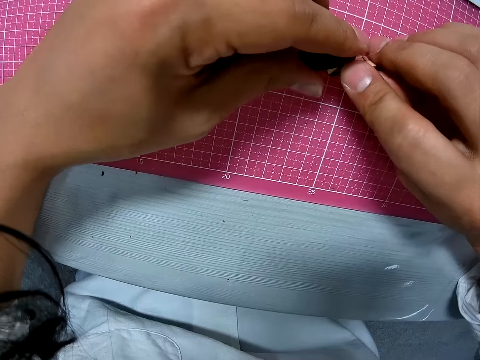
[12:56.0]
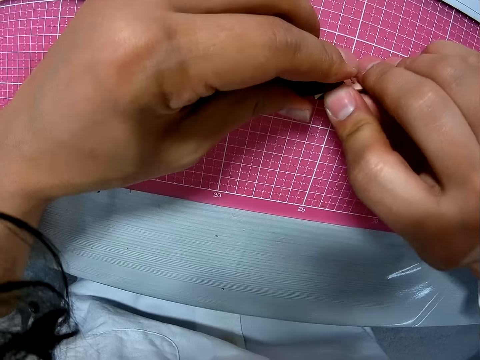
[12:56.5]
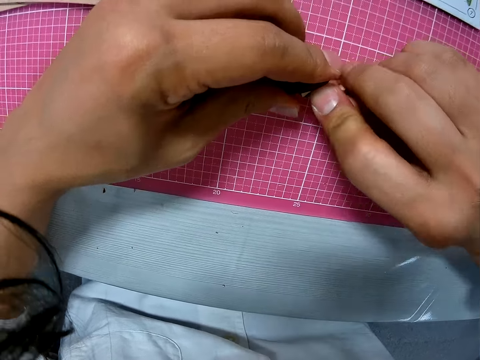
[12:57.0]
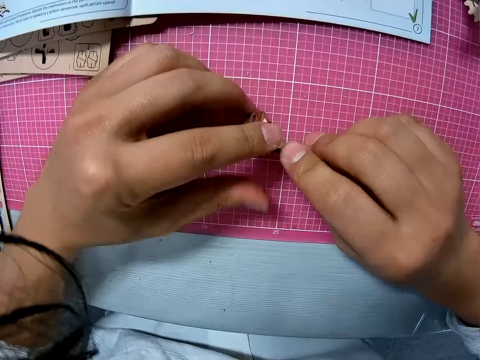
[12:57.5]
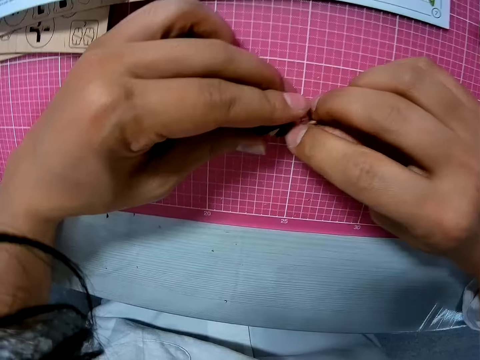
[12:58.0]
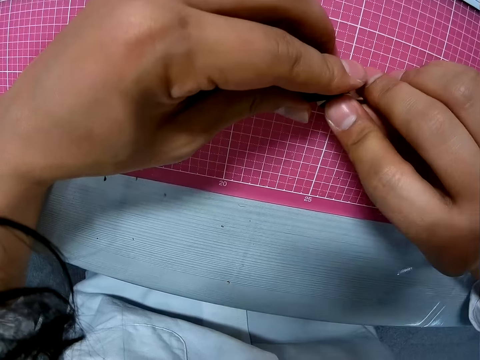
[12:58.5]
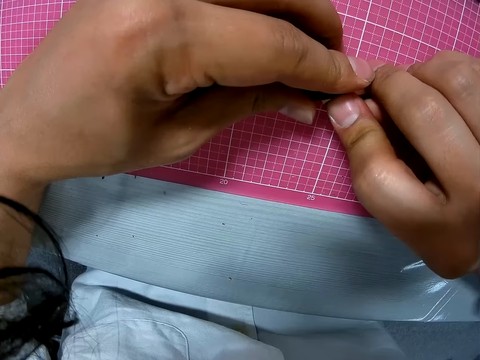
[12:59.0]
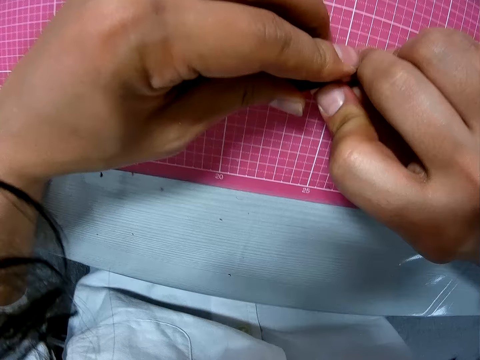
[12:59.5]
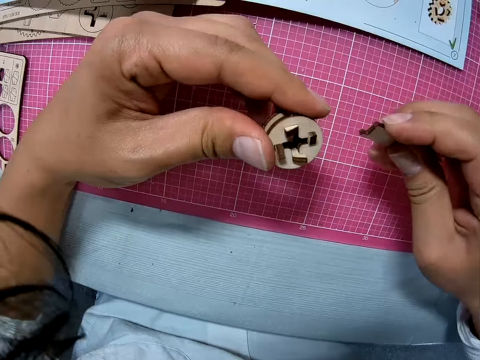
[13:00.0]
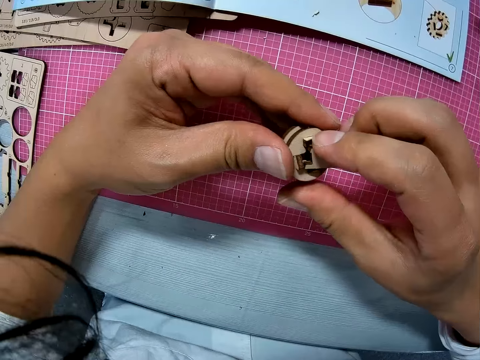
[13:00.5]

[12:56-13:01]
The camera wearer works on the piece with the craft straightener.

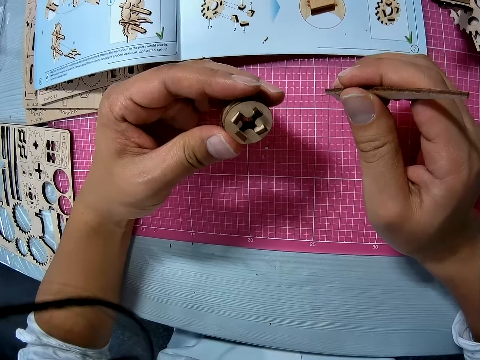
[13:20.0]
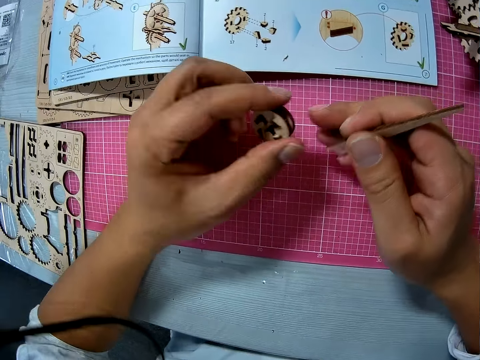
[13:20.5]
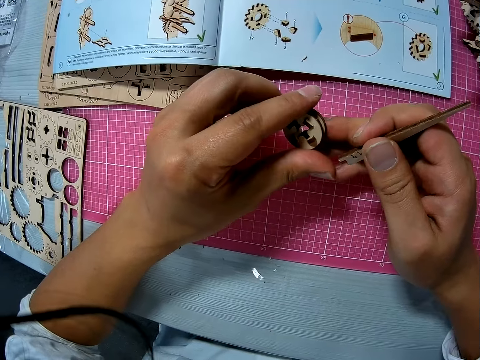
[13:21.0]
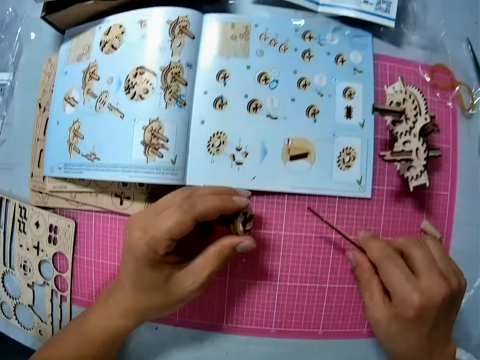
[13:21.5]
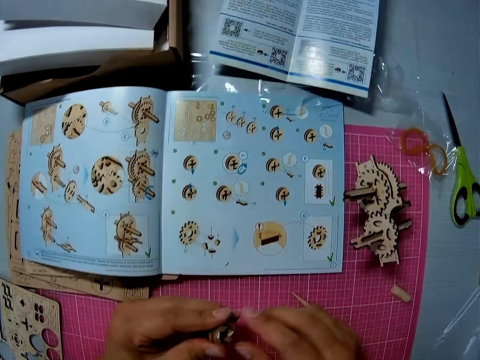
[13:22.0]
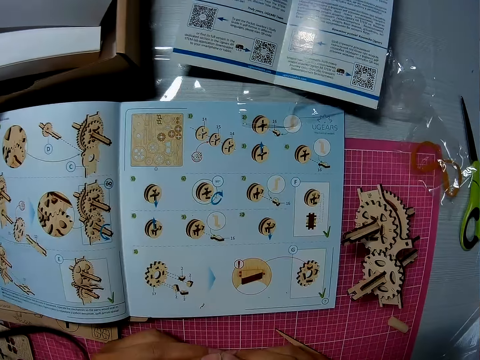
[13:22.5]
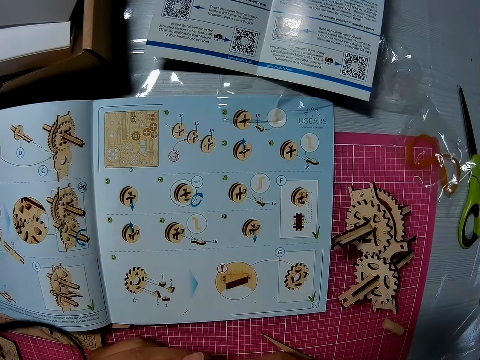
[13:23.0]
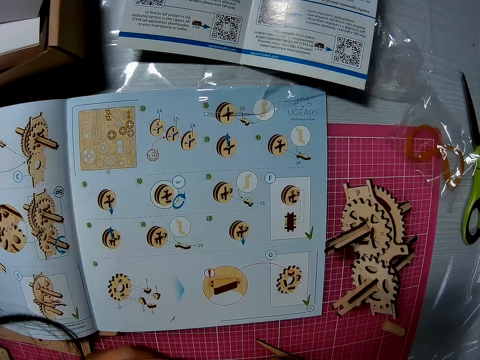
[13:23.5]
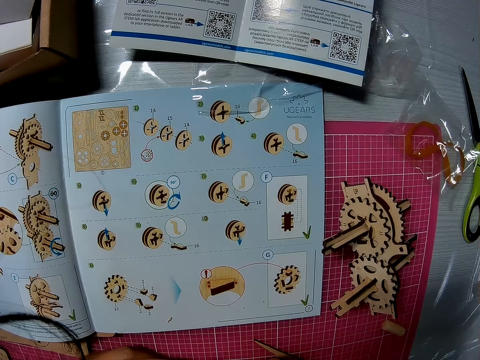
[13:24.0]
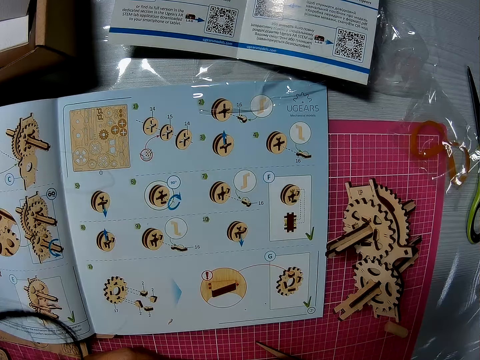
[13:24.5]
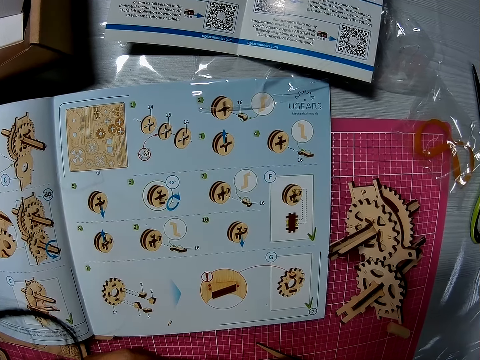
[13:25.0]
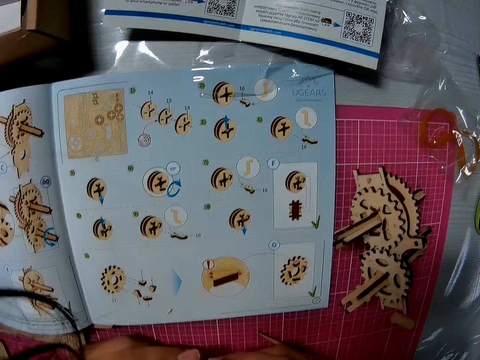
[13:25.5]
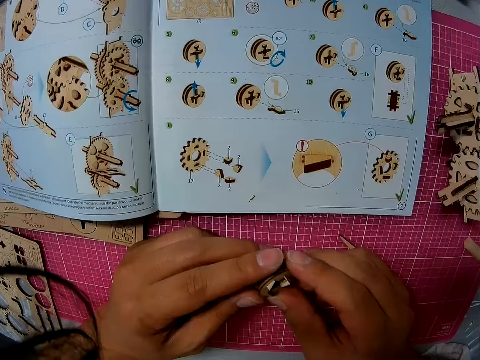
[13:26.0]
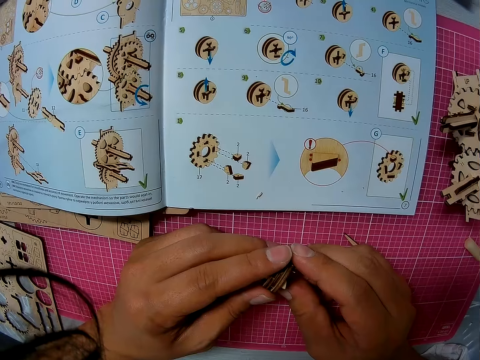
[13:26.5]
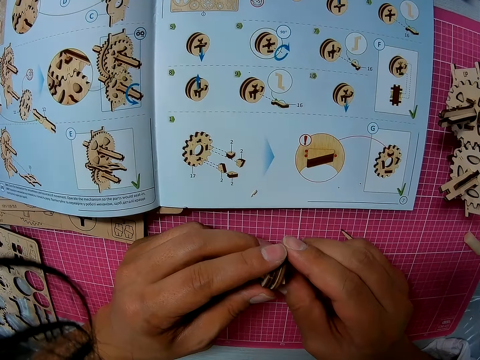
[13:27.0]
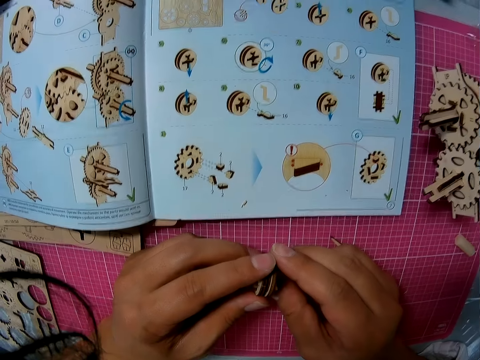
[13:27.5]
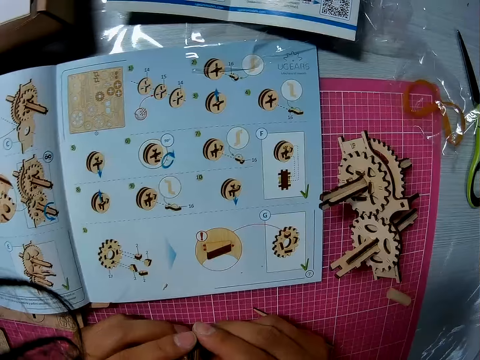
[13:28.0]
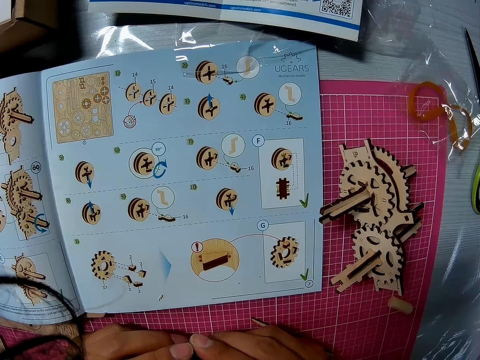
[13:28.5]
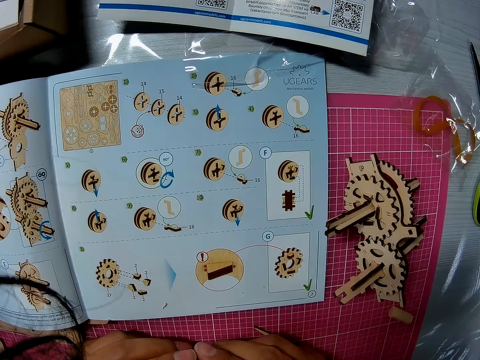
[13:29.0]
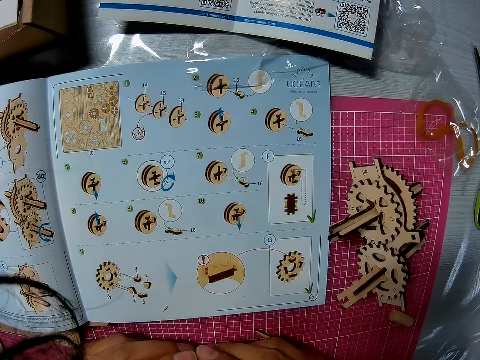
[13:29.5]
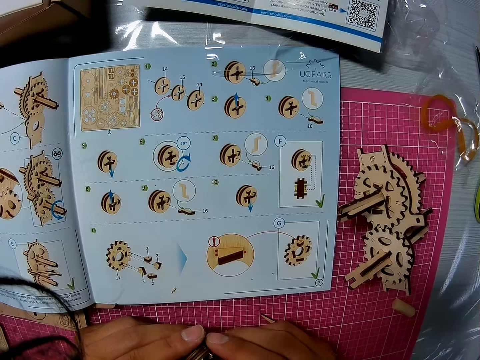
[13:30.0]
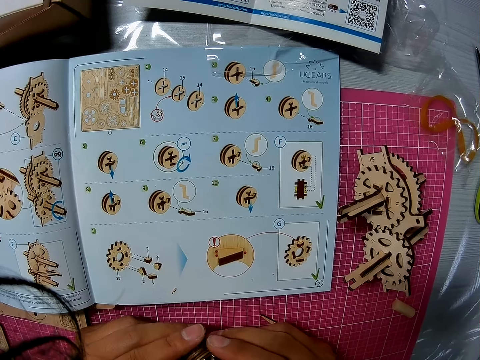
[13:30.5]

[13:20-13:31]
The camera wearer drops the craft straightener on the cutting sheet. They examine the piece with both hands. They look at the manual book. They look at the u gear. They look at the manual book.

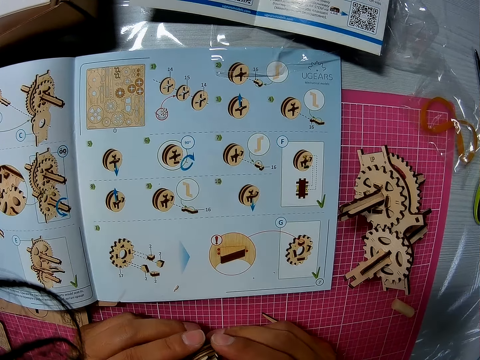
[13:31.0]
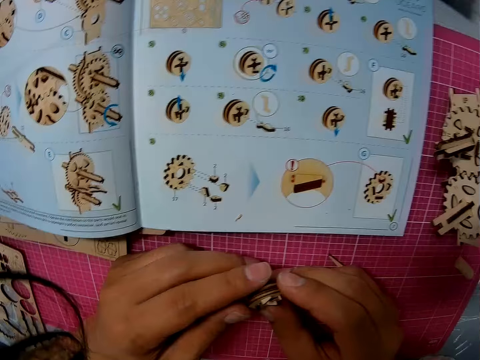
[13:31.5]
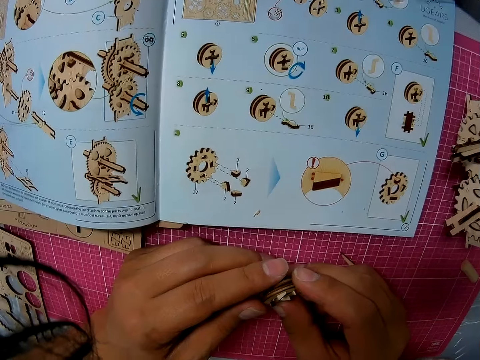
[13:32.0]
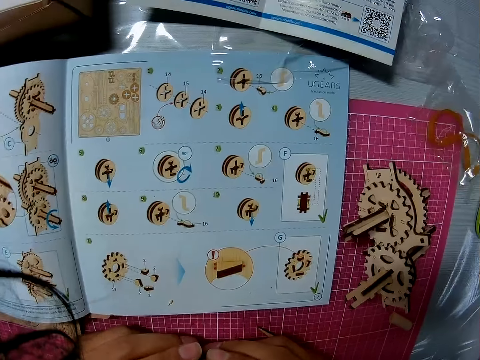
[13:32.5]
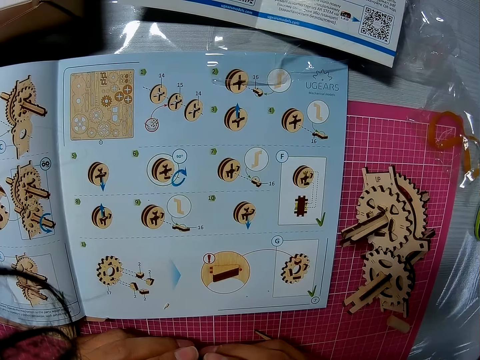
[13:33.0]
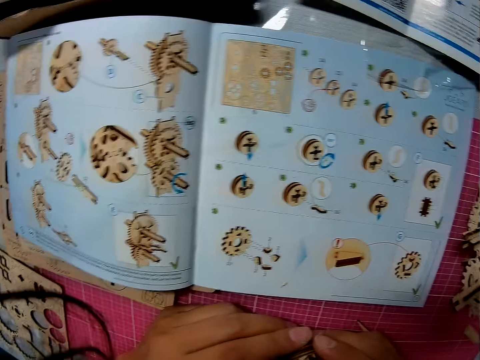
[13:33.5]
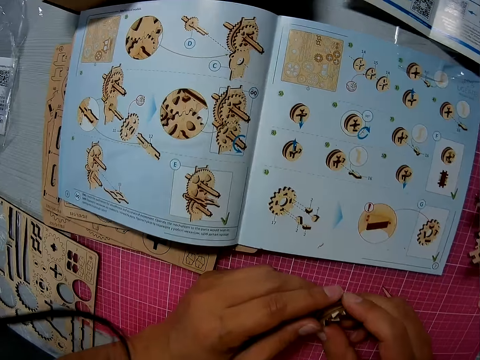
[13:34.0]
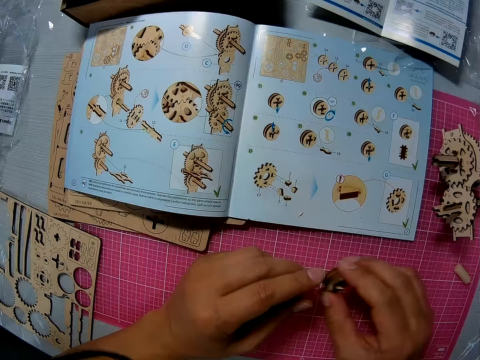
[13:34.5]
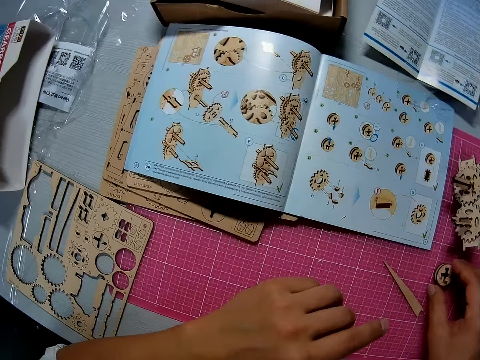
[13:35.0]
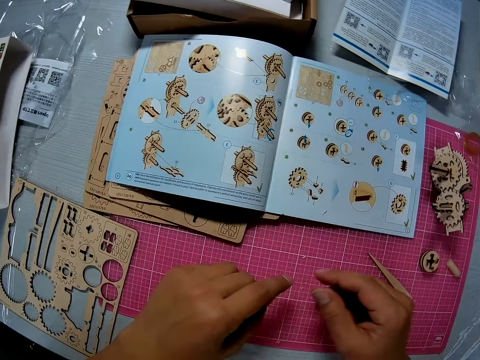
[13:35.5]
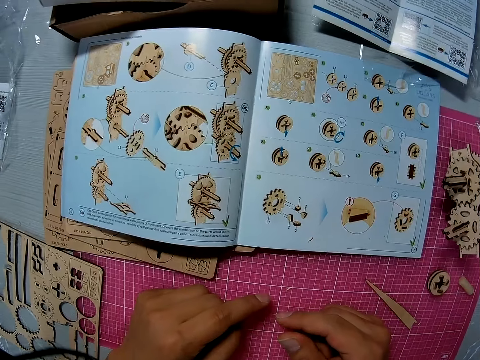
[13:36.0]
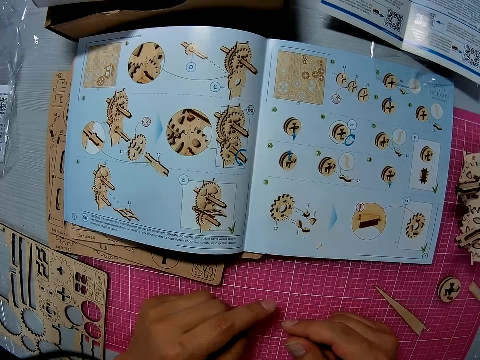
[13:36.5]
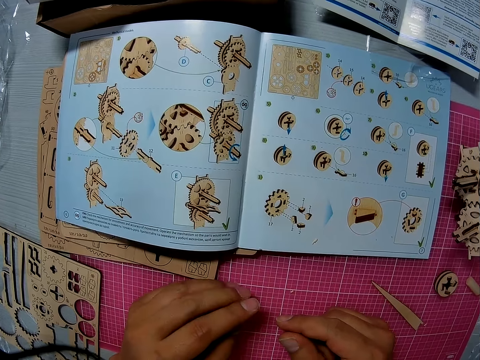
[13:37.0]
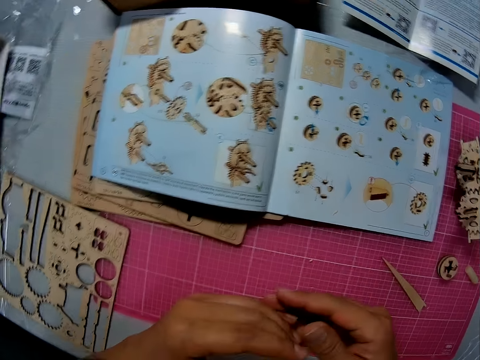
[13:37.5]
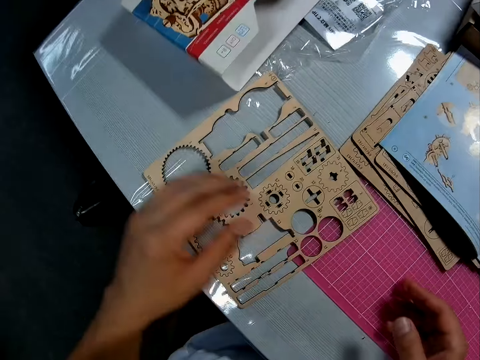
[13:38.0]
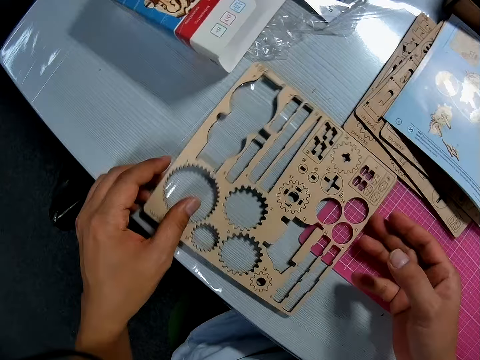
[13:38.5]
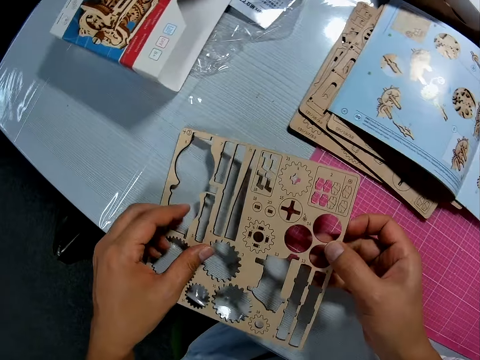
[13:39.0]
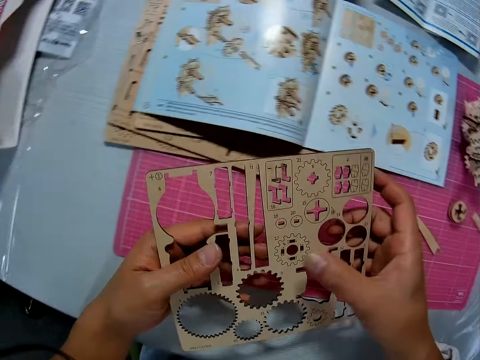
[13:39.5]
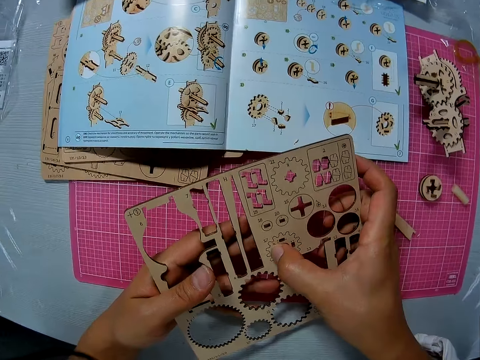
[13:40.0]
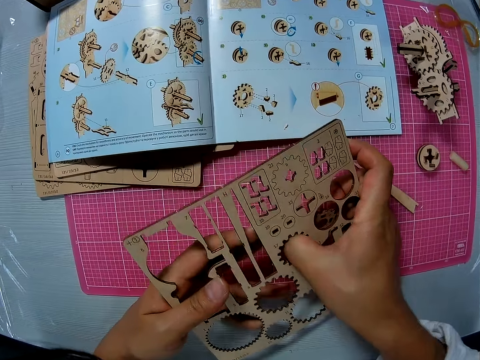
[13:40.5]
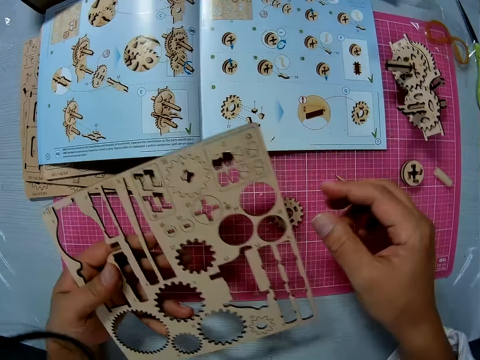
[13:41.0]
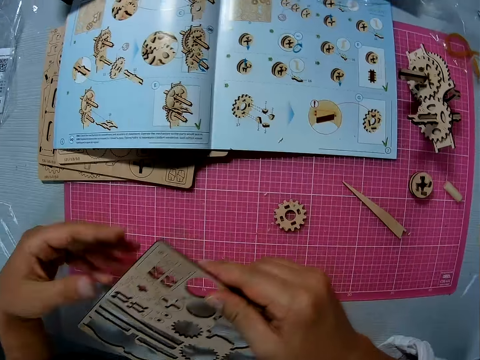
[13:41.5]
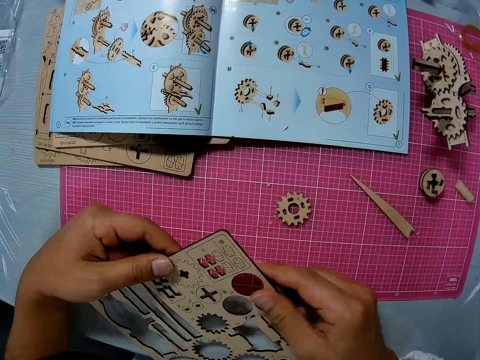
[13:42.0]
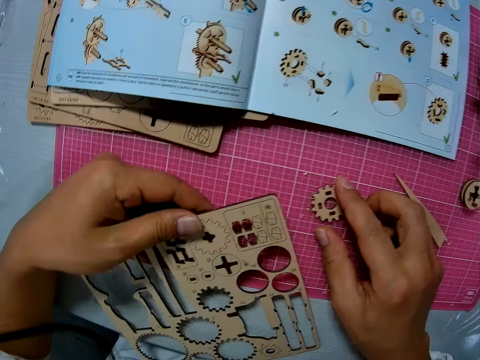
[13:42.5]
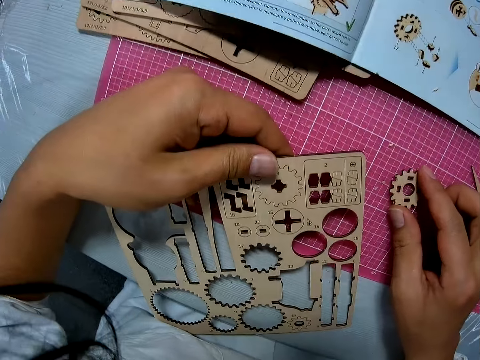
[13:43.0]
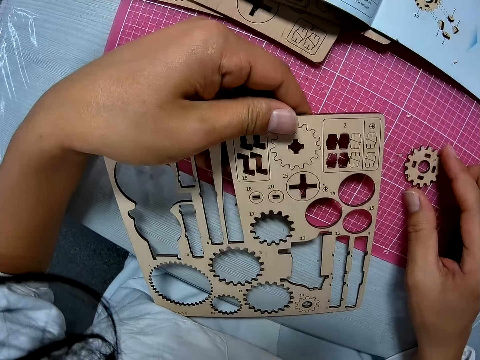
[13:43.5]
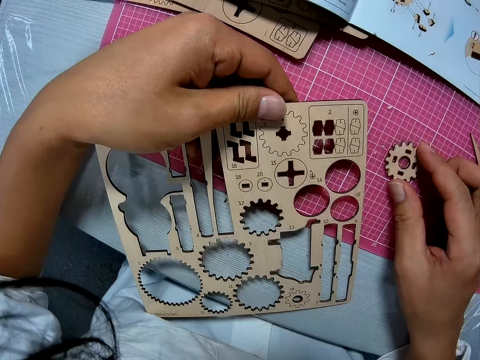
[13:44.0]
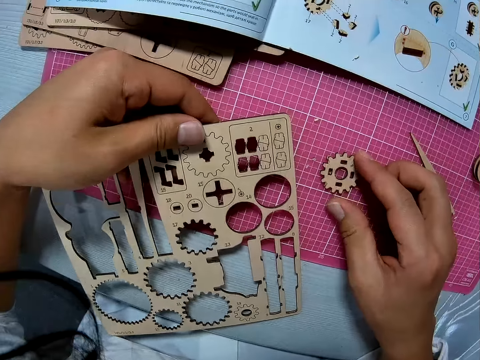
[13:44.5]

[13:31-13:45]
The camera wearer looks at the u gear. He looks at the manual book. He puts the u gear on the cutting mat. He looks at the manual book. He picks up the art sheet with both hands. He punctures a piece from the art piece onto the table. He drops something on the cutting mat. He moves the piece with his right hand. He looks at something.
